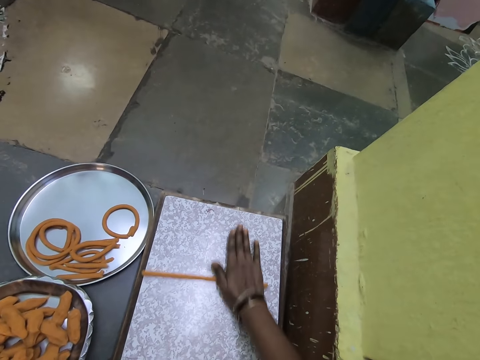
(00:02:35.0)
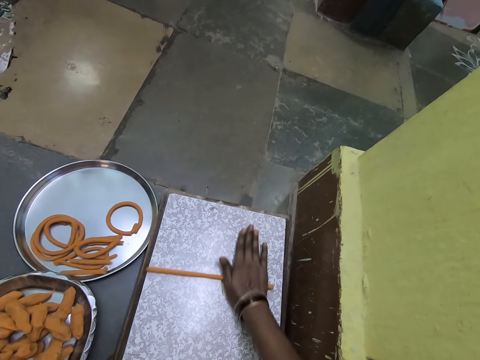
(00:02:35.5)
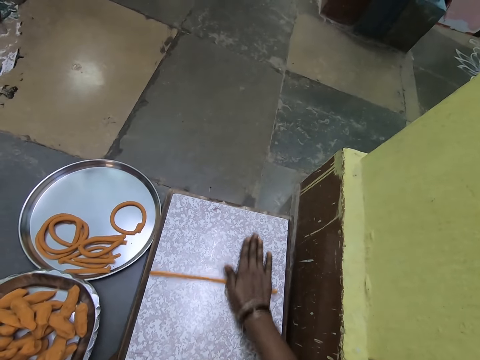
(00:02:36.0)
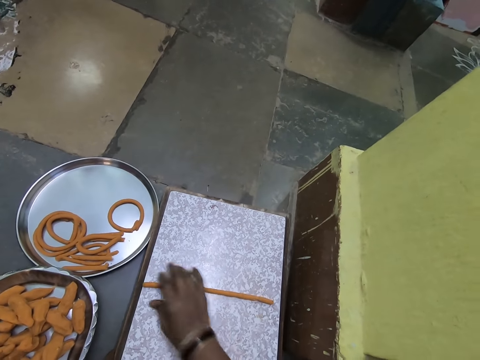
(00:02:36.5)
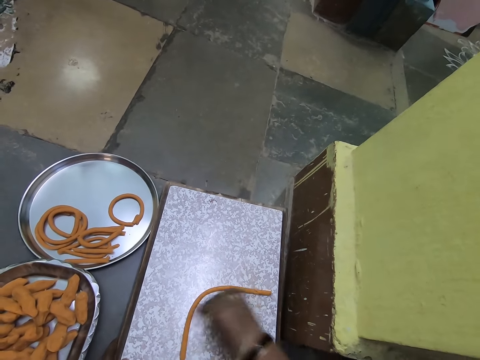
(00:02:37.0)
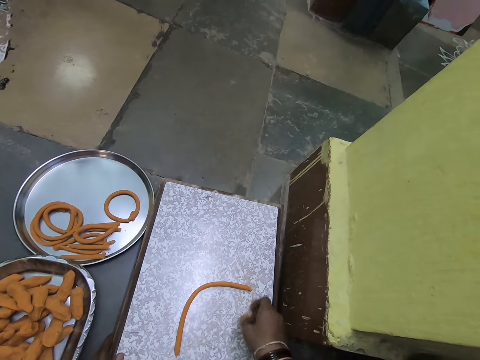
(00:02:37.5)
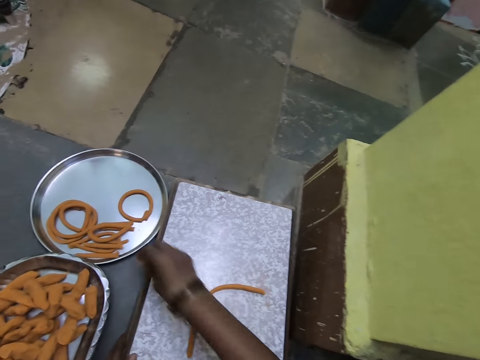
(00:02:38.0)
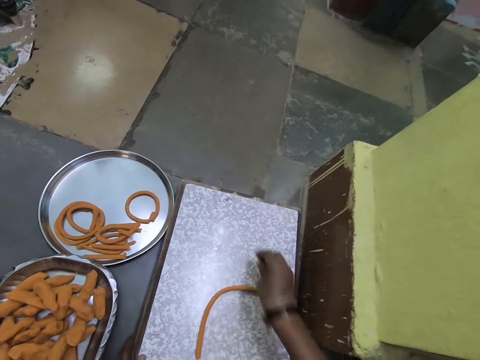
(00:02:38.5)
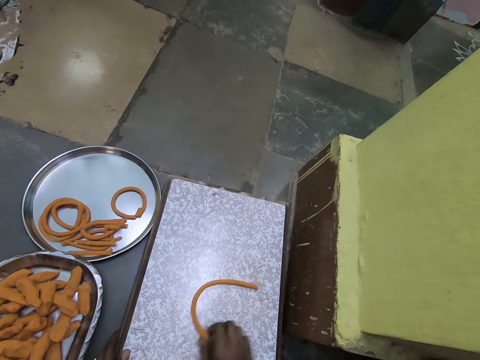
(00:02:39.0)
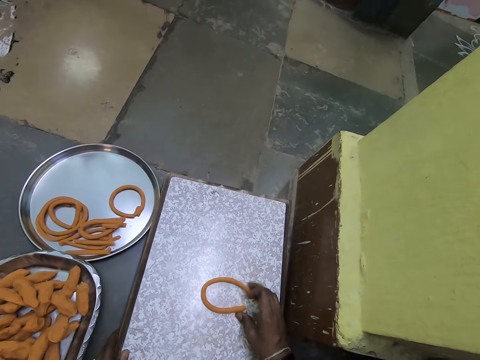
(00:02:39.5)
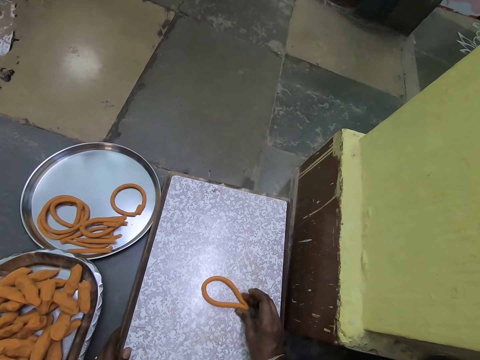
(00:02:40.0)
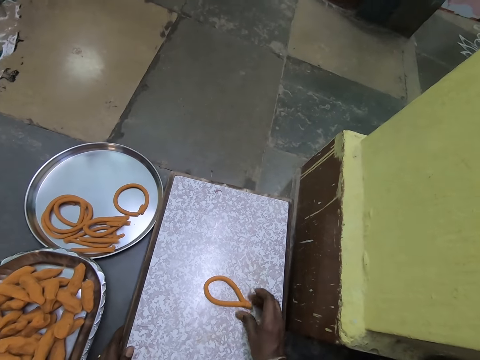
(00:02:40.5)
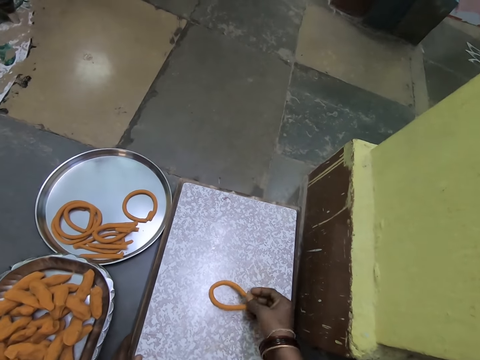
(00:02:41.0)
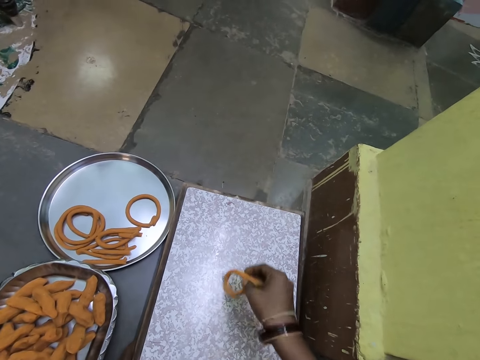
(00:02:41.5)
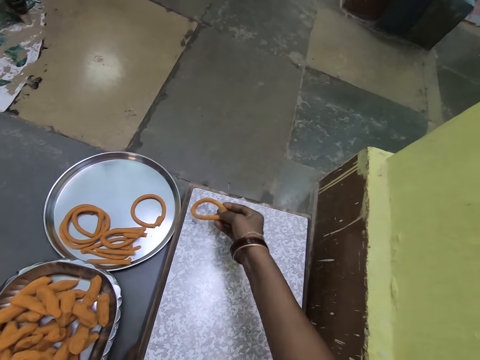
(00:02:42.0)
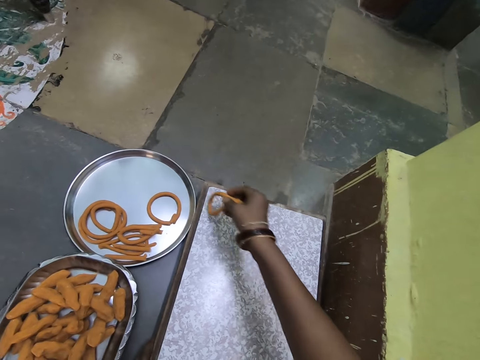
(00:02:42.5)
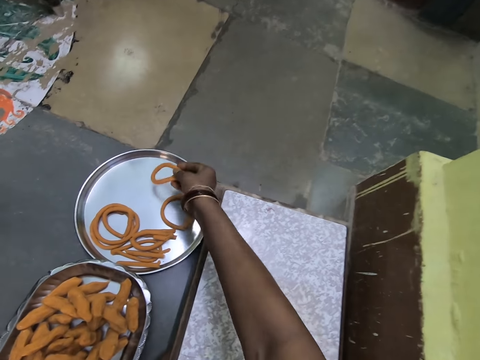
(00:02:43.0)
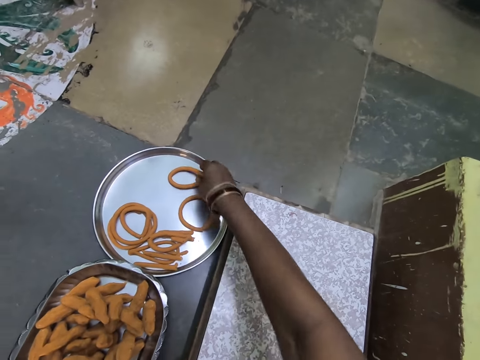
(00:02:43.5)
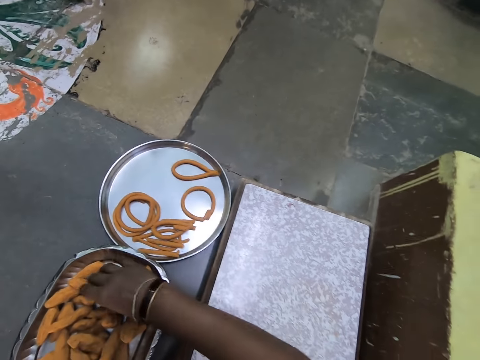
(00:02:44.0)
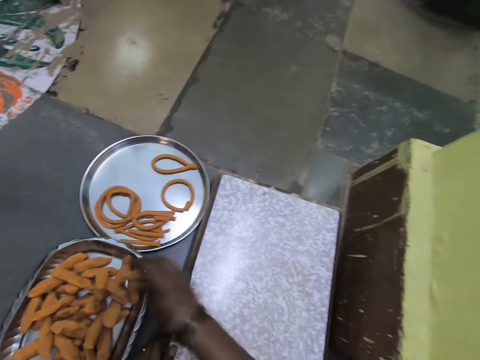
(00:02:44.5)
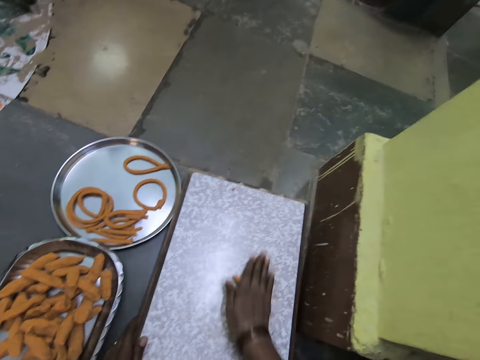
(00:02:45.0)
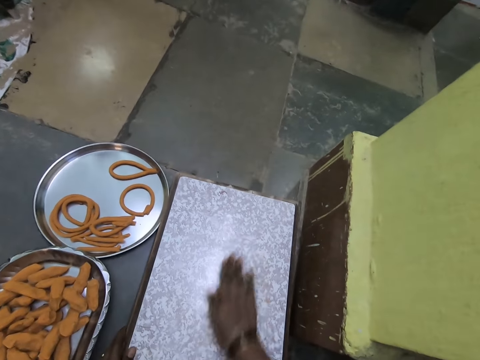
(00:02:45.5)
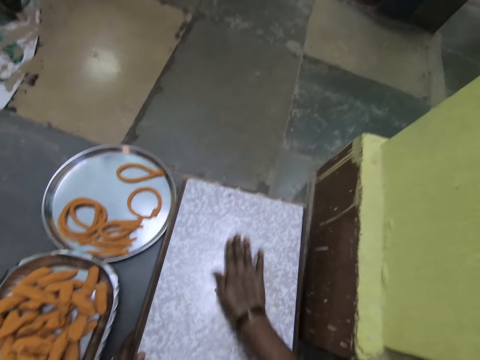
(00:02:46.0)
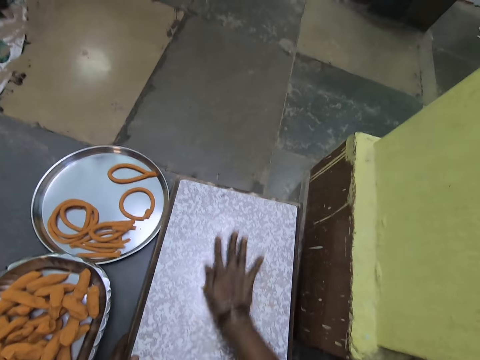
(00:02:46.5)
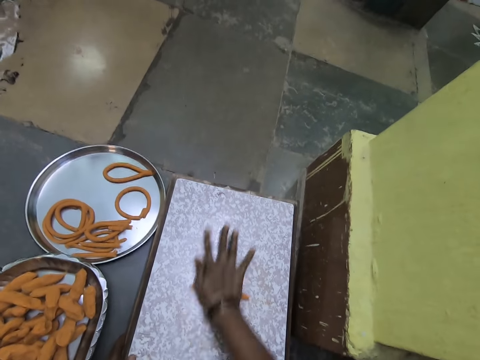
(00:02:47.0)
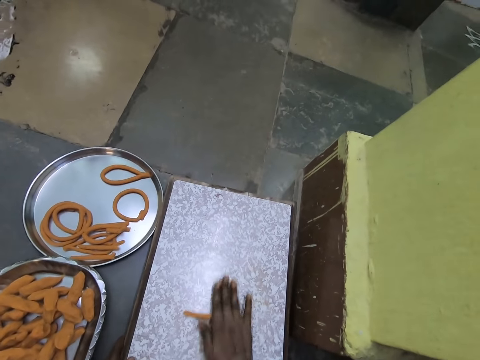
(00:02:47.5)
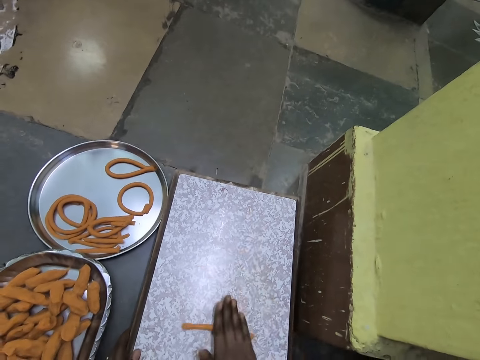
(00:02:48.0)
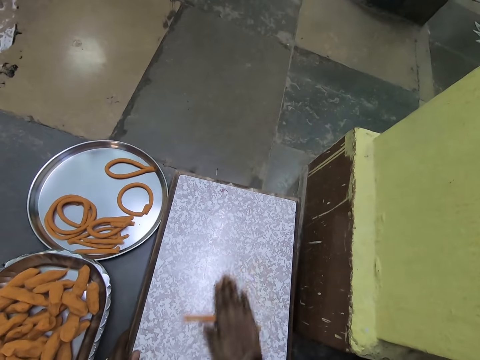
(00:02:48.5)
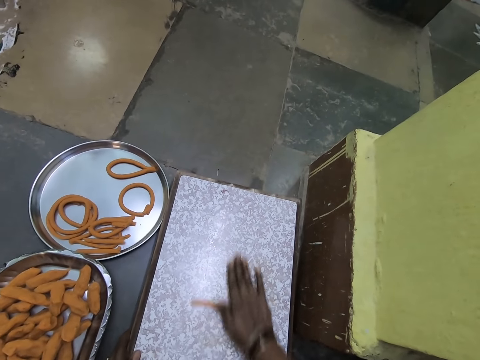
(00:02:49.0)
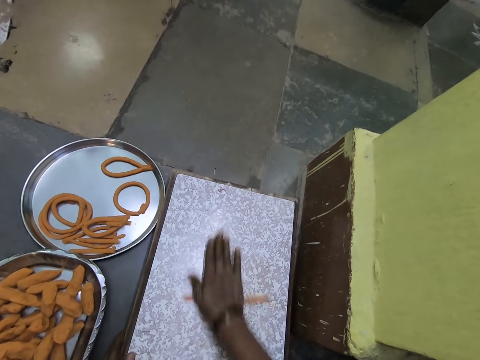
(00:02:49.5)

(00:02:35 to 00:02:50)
The camera wearer folds the dough. He joins the two ends of the dough on the board. He carries the rolled dough from the chopping board to the aluminum plate. He picks the dough from the plate on the floor. He rolls the dough with his hand on the chopping board on the floor.

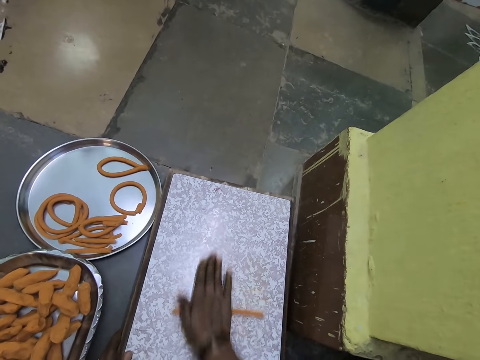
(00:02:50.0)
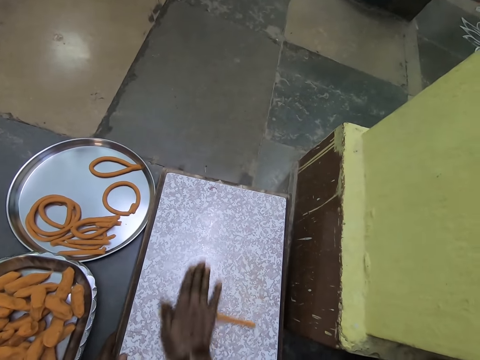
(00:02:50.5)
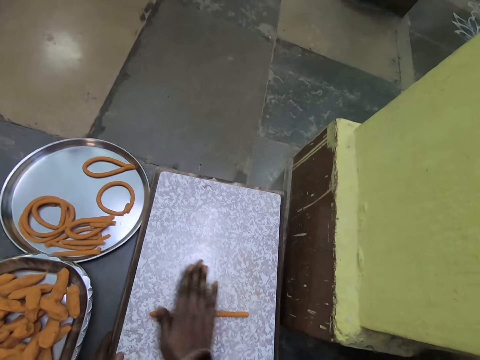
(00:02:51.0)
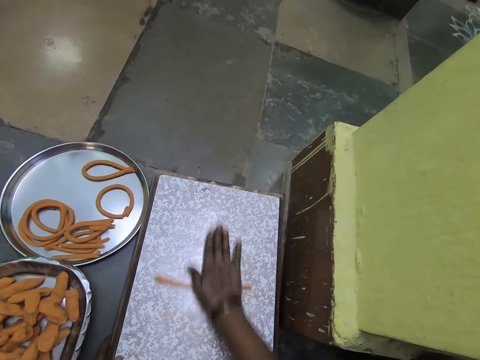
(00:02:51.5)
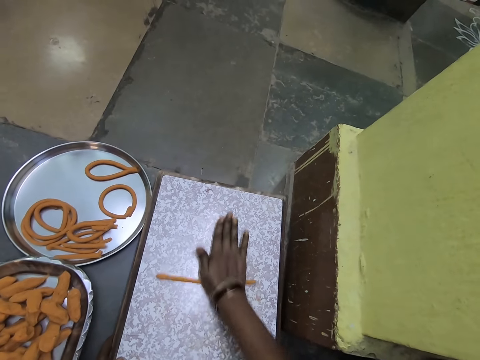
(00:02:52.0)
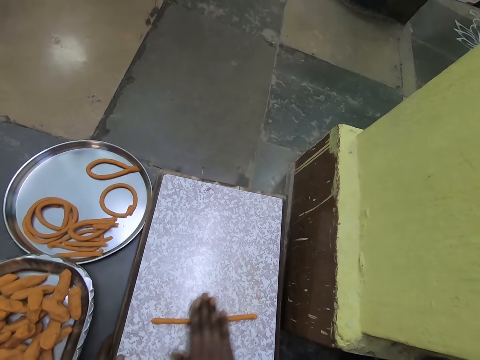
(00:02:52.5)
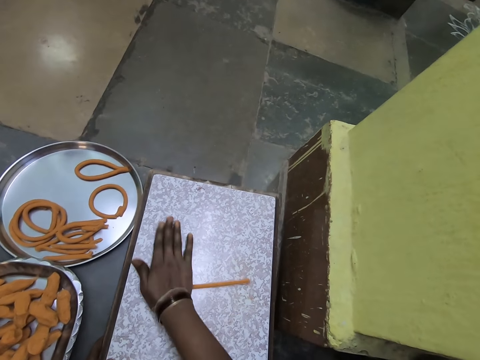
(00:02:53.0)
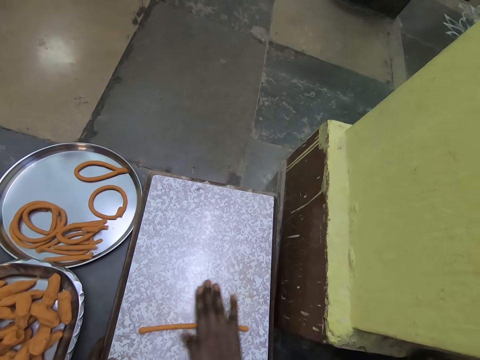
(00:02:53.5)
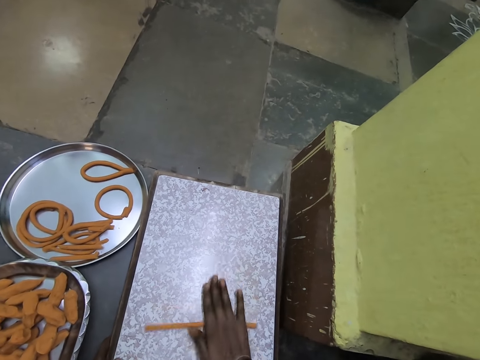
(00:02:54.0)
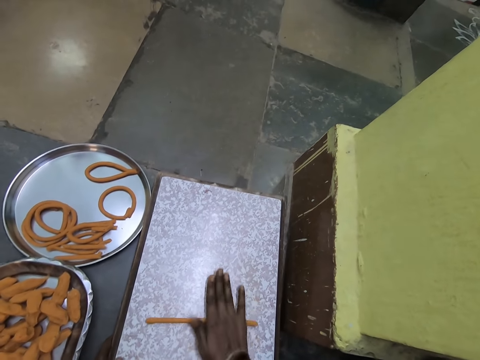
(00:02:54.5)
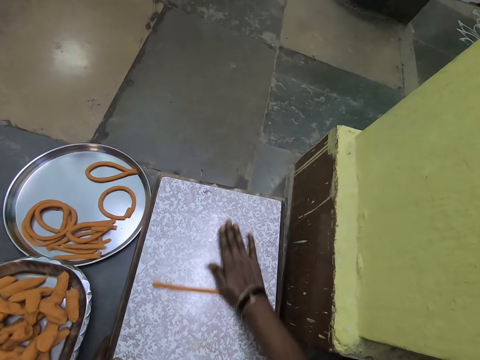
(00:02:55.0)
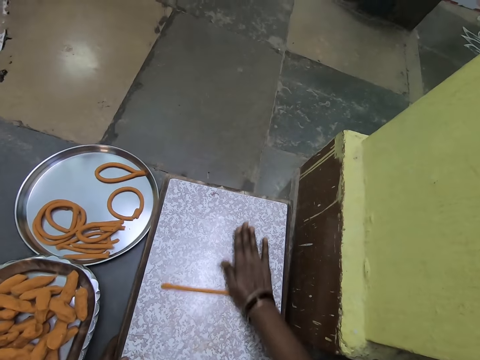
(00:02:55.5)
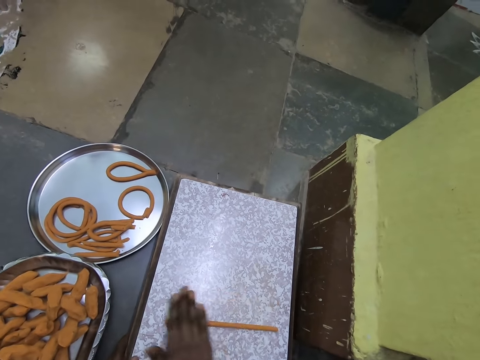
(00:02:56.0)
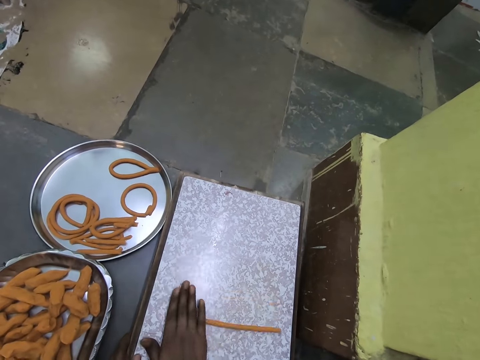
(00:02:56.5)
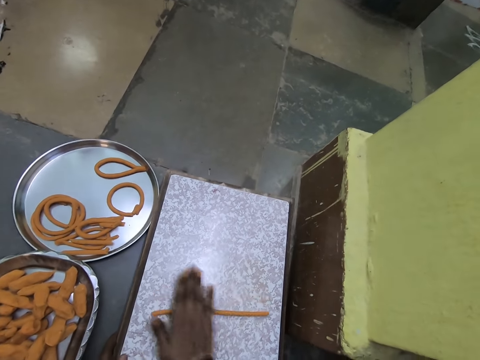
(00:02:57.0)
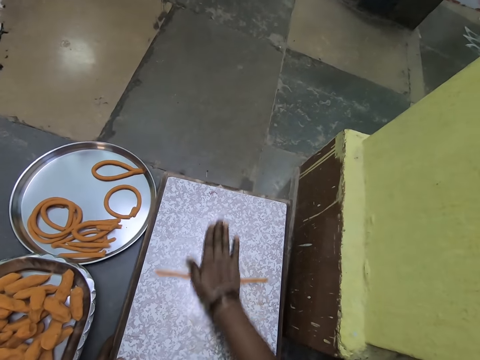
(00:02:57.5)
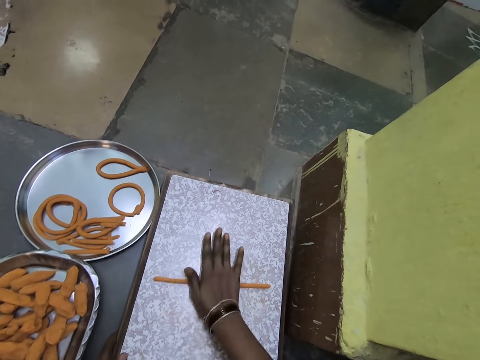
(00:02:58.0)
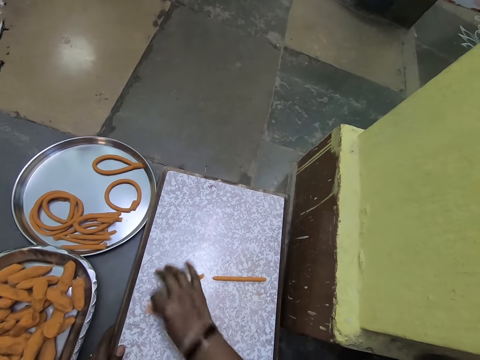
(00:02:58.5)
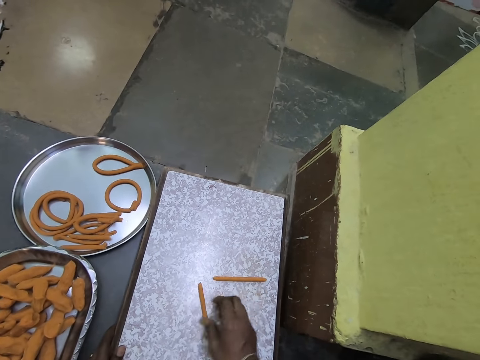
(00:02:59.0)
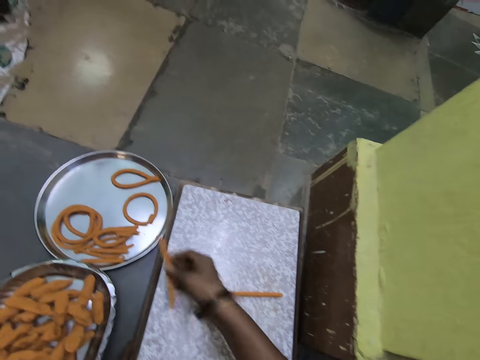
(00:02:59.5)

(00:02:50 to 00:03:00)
The camera wearer holds one piece of the broken dough on the chopping board.

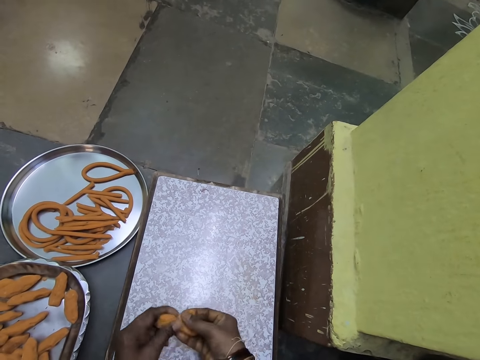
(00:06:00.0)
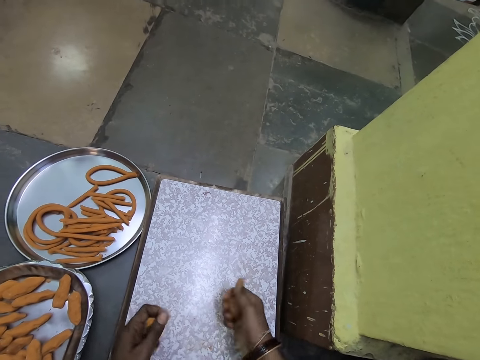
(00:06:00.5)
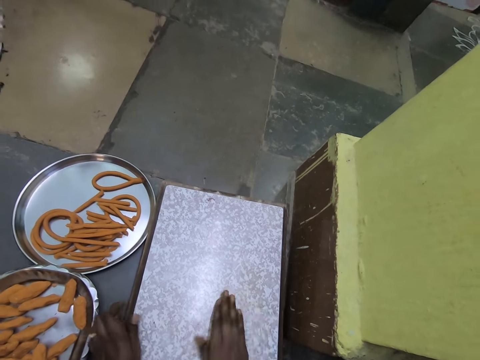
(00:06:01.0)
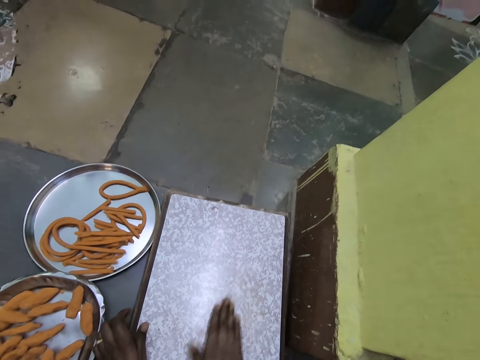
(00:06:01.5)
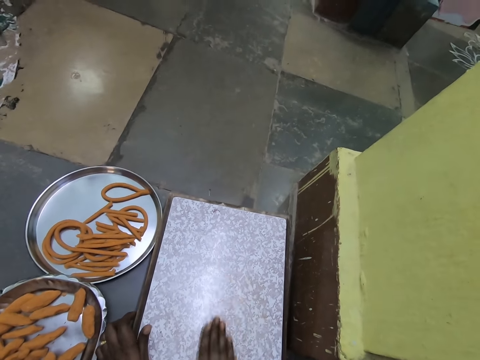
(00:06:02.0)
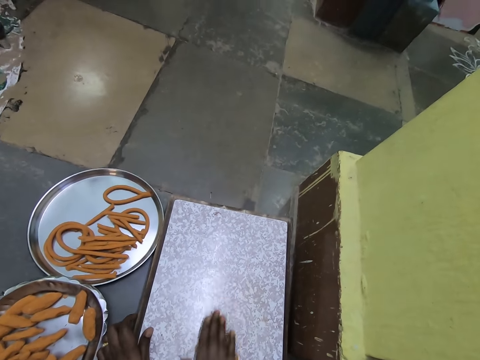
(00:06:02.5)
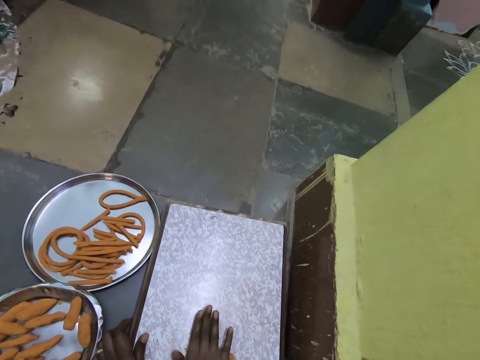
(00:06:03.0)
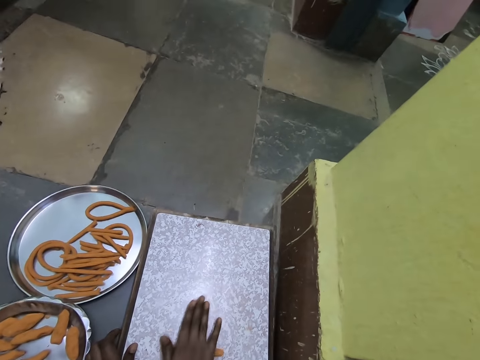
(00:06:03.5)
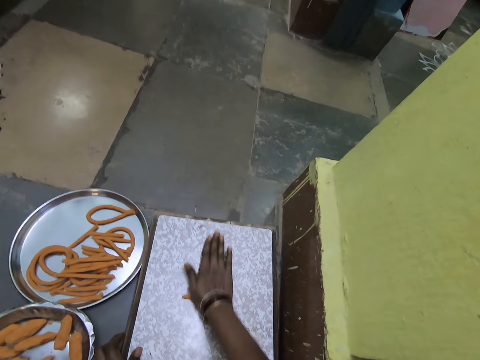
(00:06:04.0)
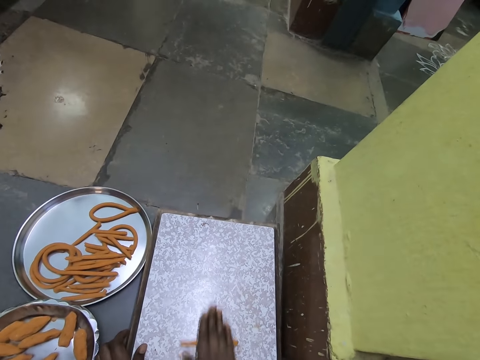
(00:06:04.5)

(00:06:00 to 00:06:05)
The camera wearer cuts the dough with both hands. He rolls the dough with his hand.
